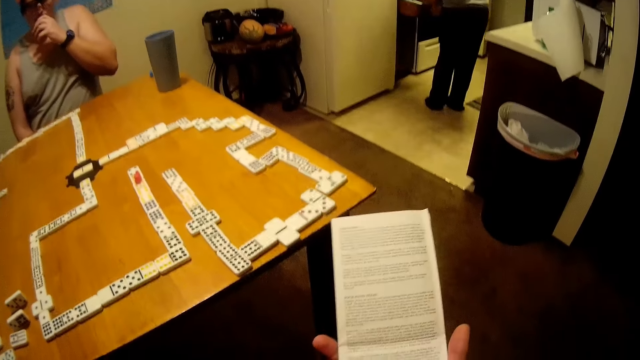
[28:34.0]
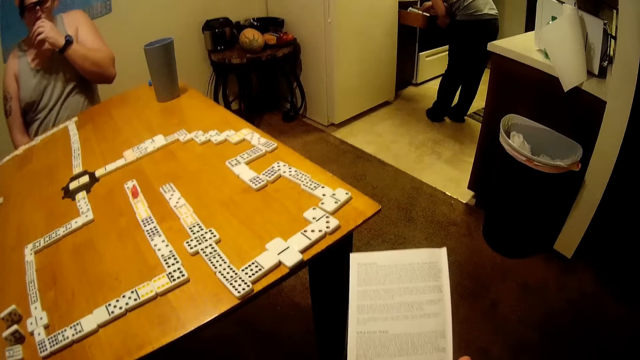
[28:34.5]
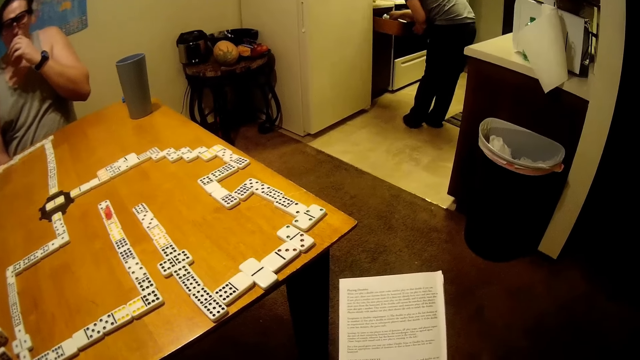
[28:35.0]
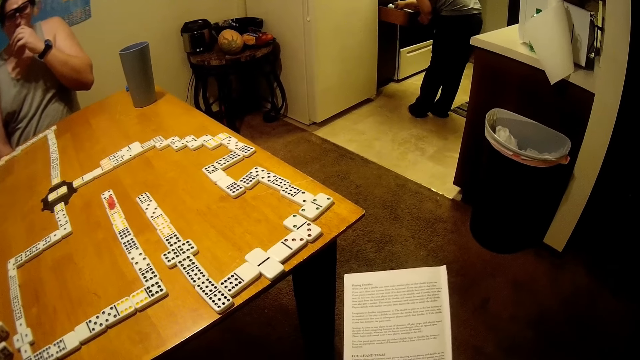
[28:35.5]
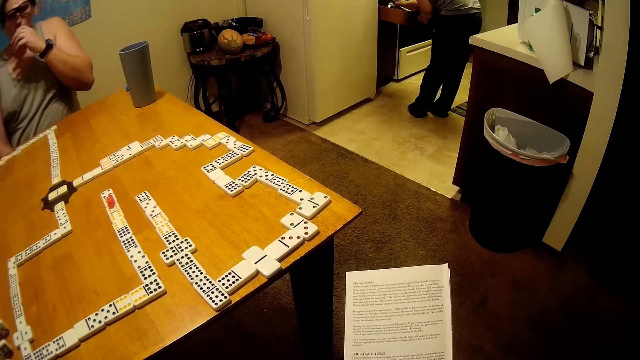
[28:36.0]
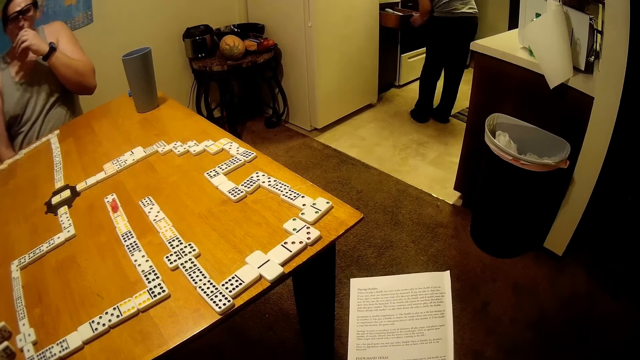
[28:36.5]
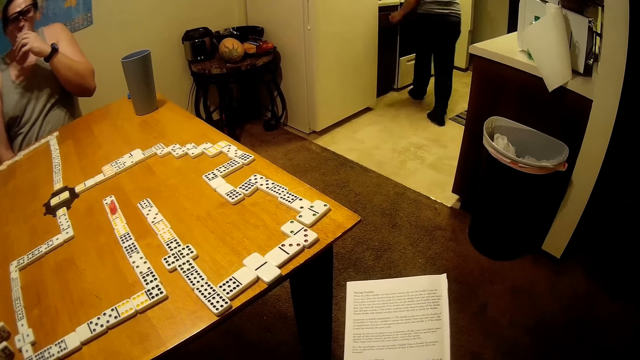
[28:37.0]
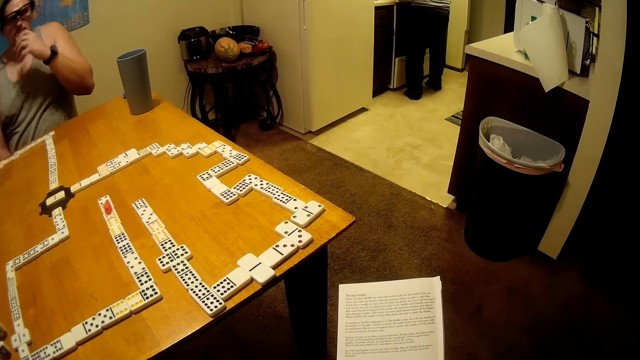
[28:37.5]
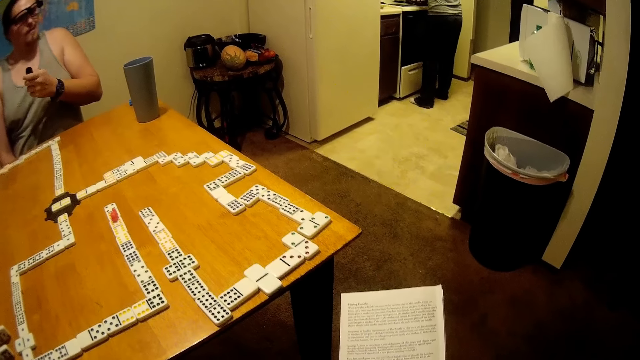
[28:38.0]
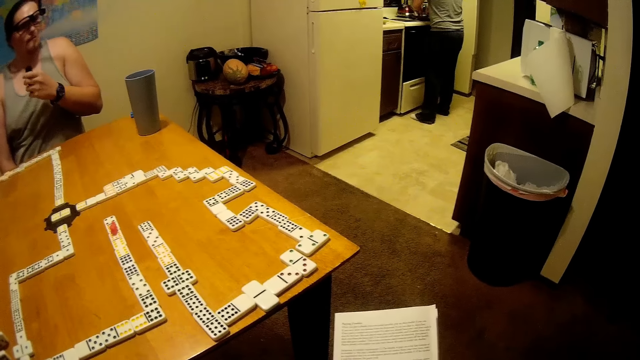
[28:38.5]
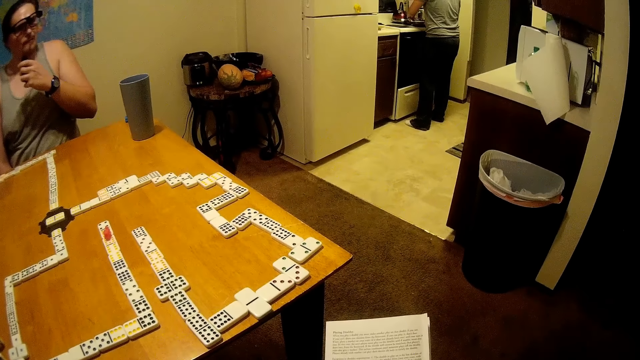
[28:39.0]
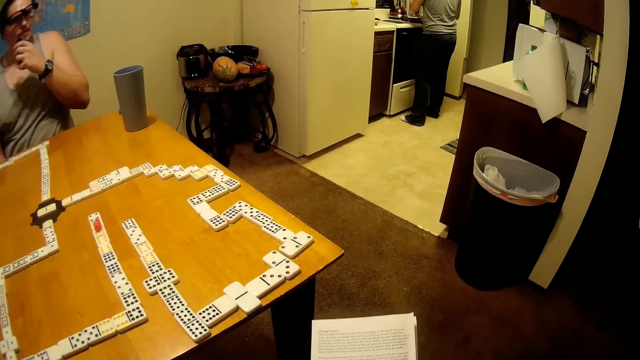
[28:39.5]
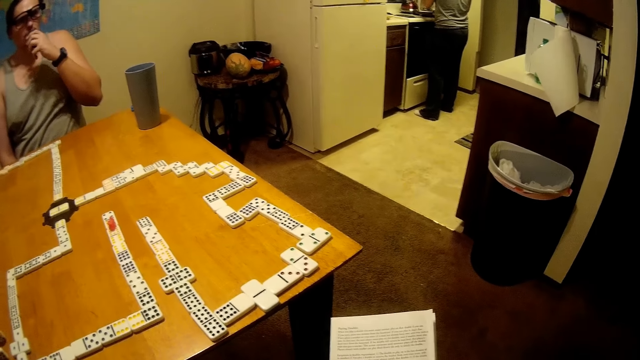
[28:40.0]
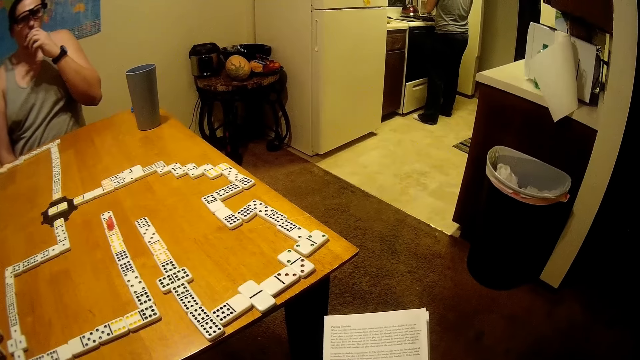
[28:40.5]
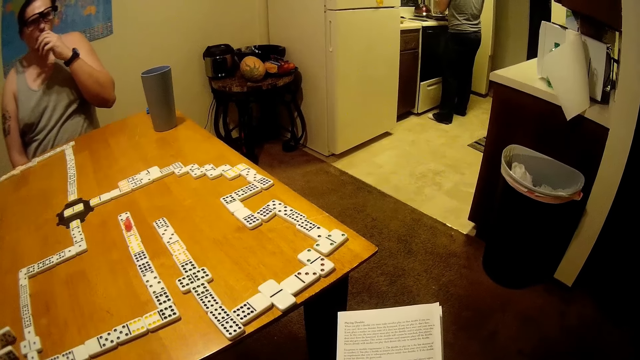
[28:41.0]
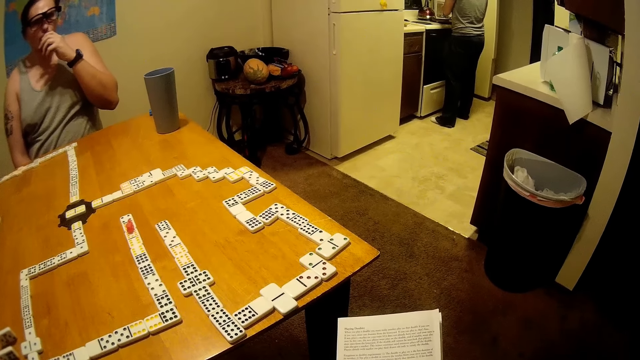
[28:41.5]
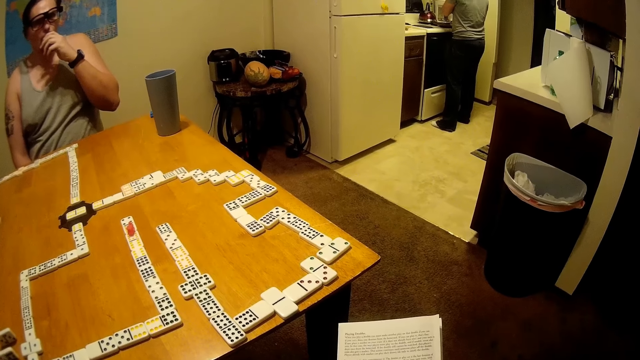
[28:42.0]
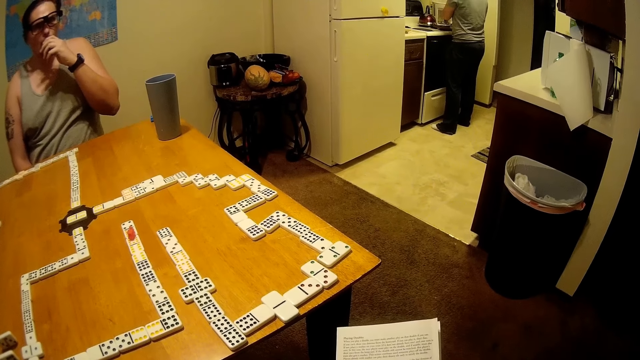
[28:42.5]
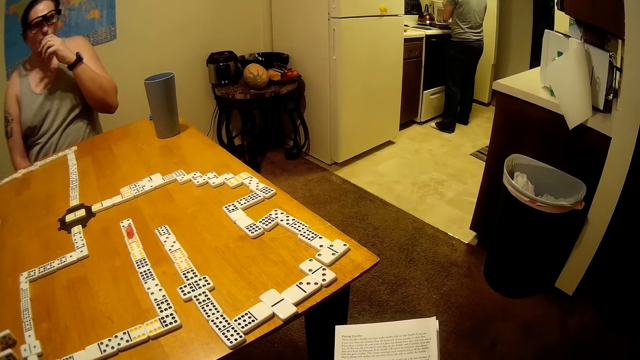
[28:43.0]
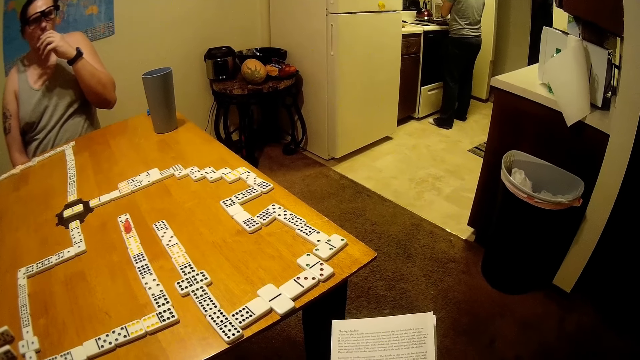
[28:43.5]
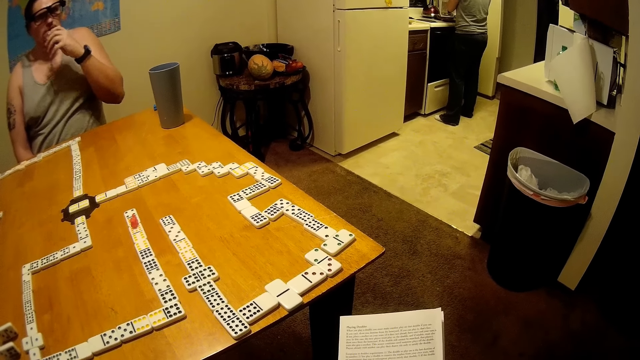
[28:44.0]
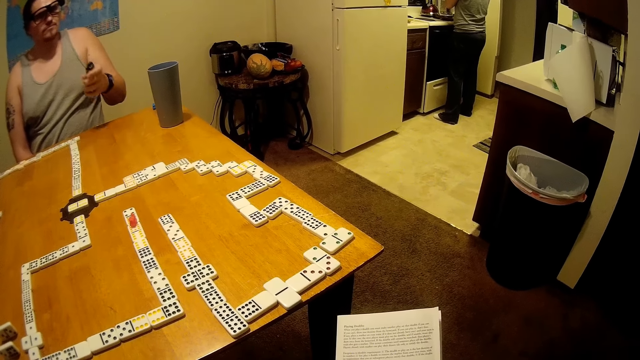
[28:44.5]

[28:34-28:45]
A man picks up the paper from the chess board. Another man opens the drawer, takes a cup of tea from the cupboard and closes the drawer. Someone sniffs something and stands. A third man smokes the cigarette.

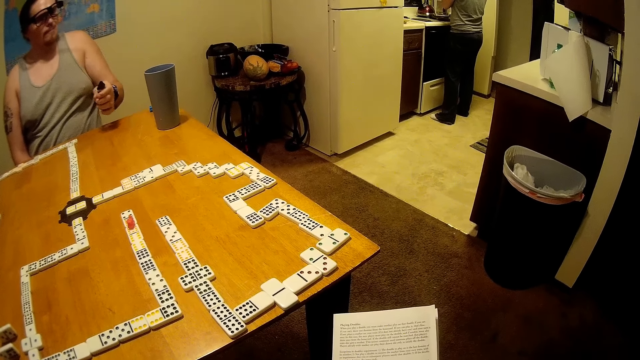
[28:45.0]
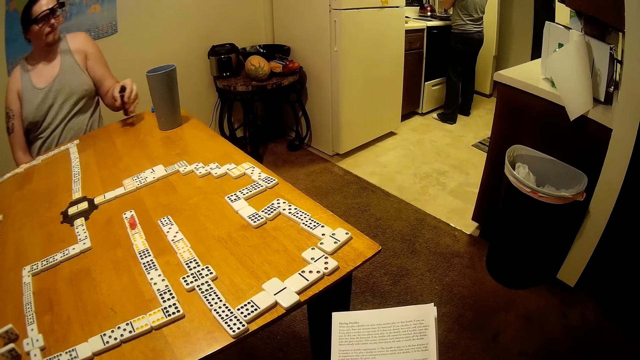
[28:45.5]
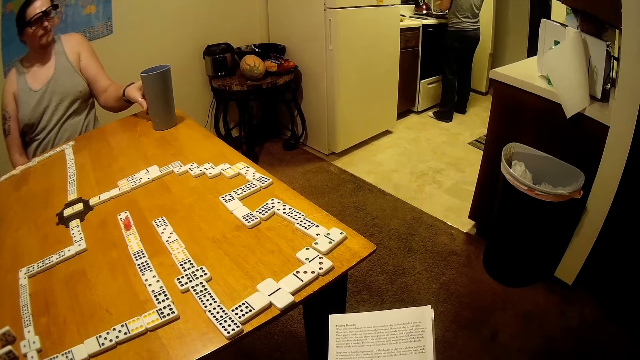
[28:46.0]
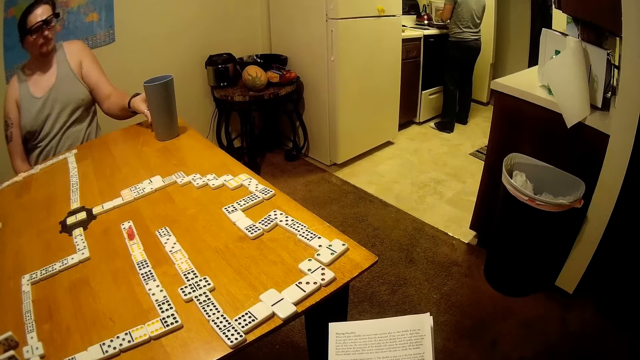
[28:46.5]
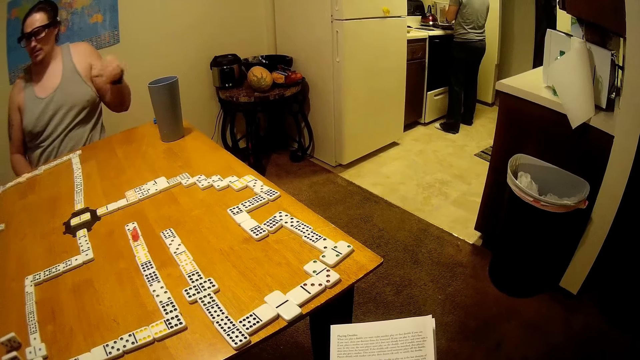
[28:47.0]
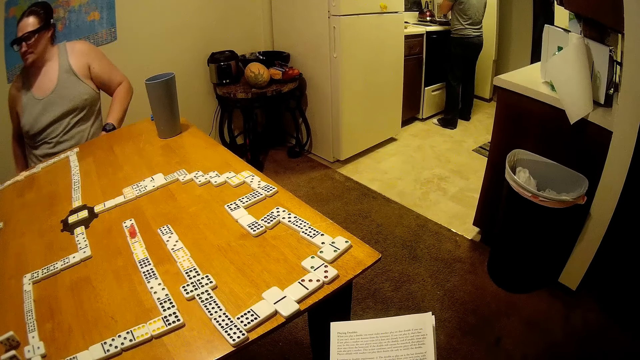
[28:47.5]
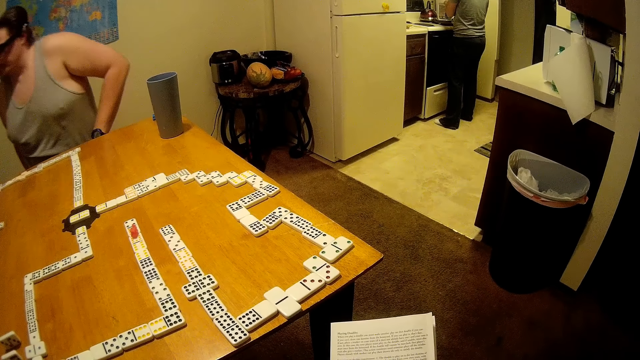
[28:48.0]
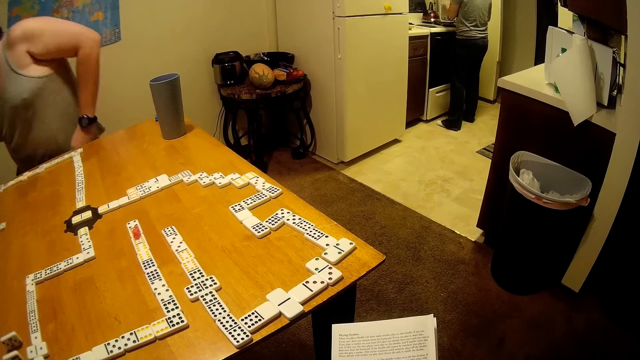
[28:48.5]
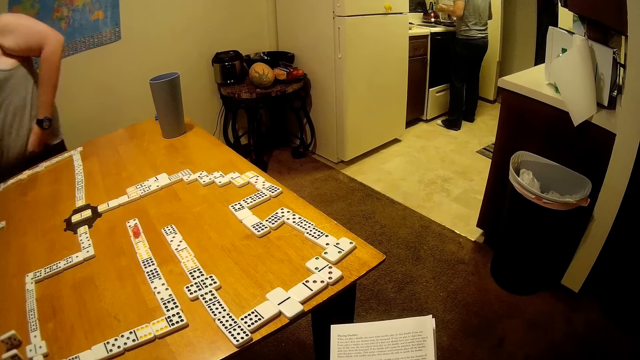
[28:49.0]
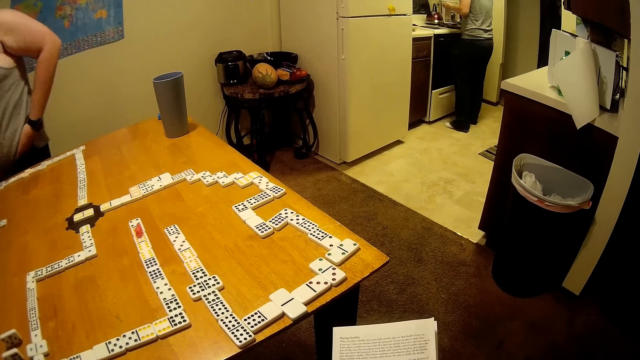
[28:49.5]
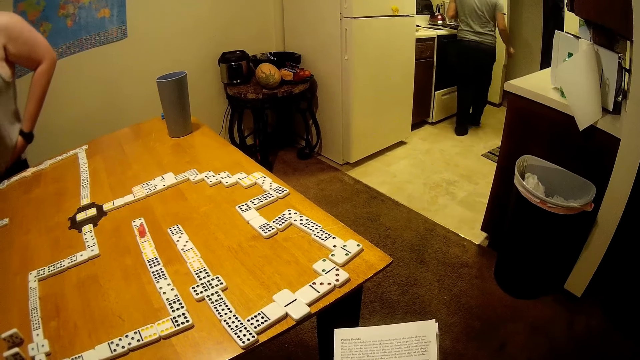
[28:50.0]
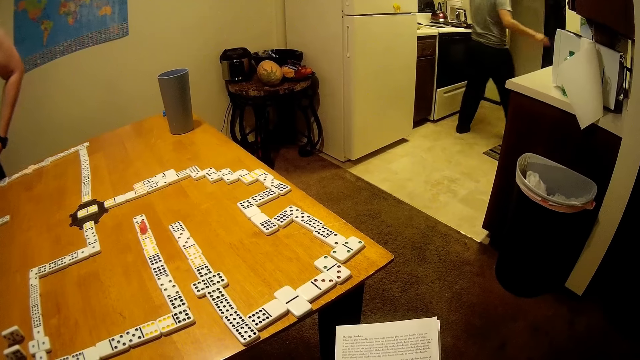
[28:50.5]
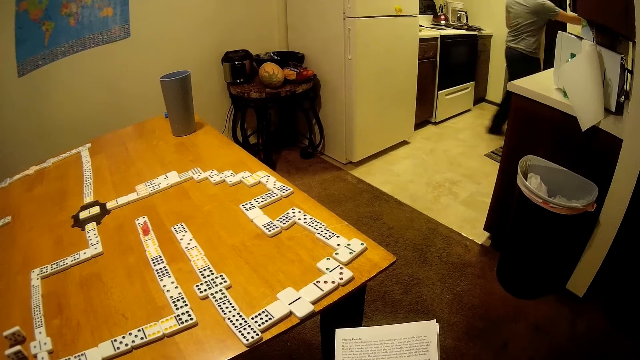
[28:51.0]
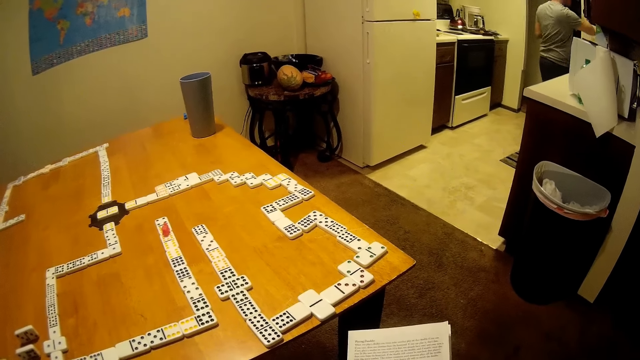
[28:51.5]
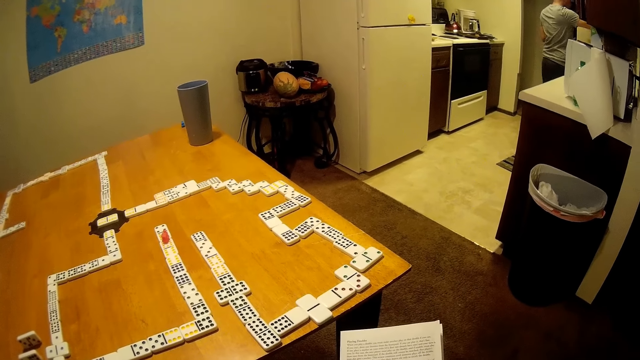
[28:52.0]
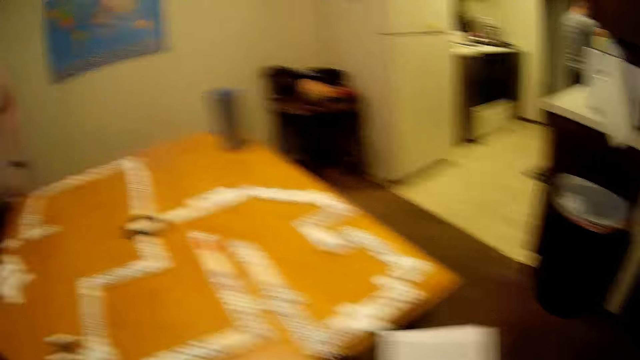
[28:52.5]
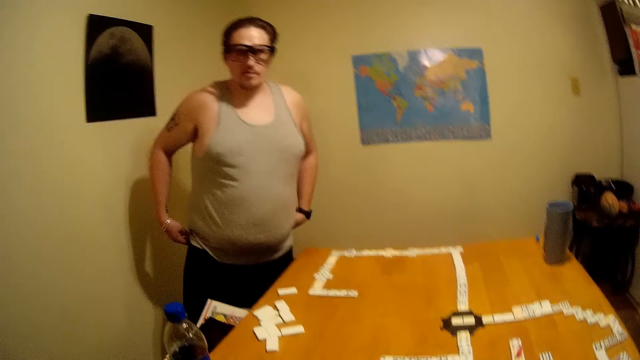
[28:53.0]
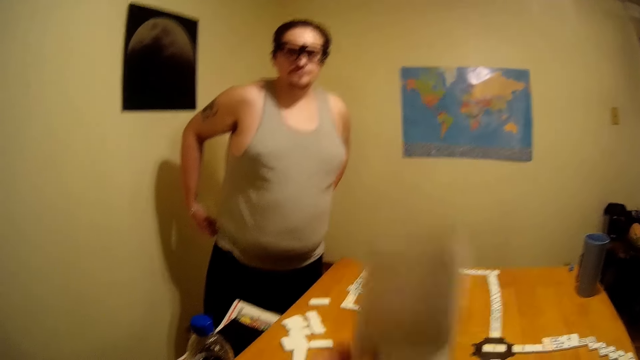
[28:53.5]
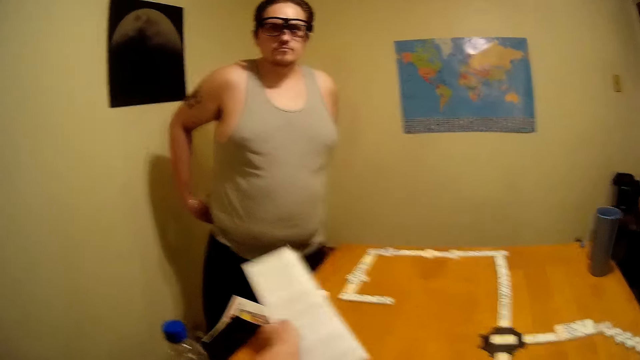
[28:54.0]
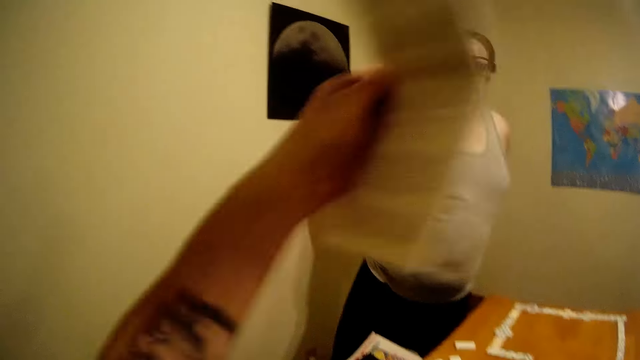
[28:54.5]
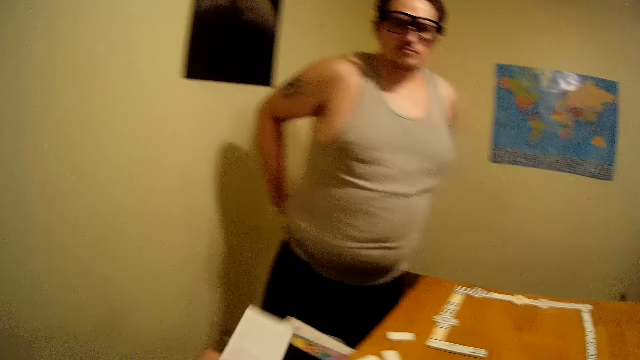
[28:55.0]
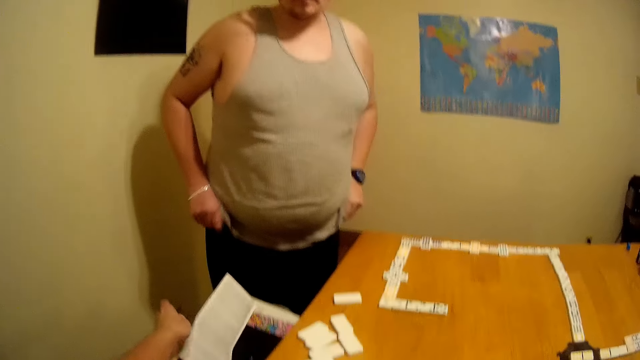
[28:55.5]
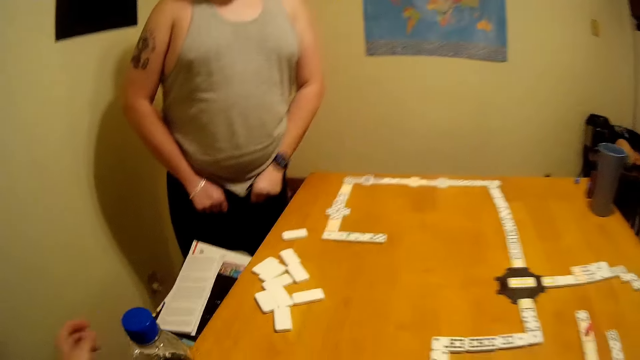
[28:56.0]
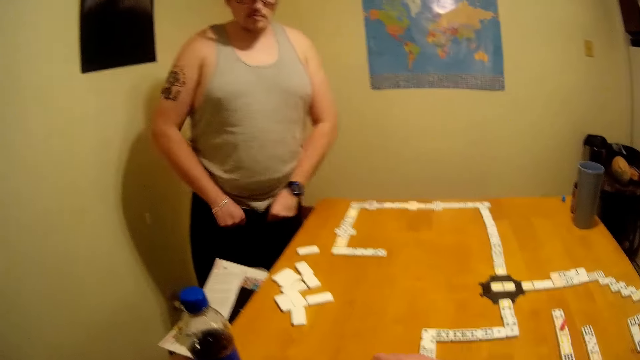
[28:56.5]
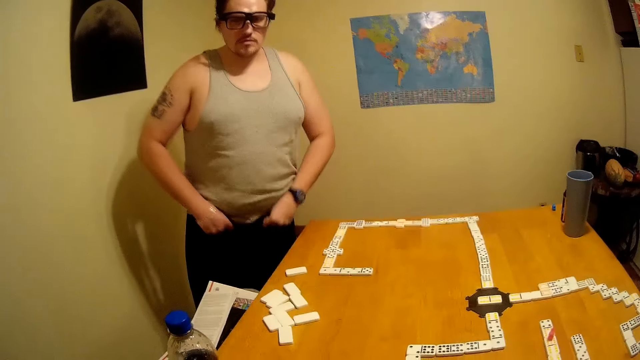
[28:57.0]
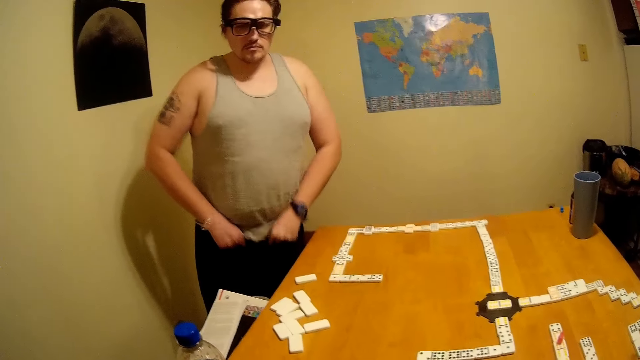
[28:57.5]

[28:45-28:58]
A man puts the cigarette on the chess board. The man stands up, walks around and stands beside another man. The other man puts the papers into the drawer.
